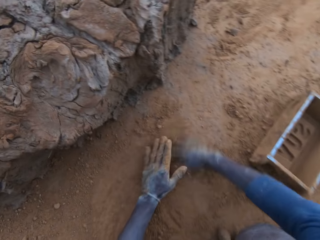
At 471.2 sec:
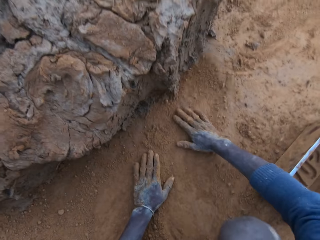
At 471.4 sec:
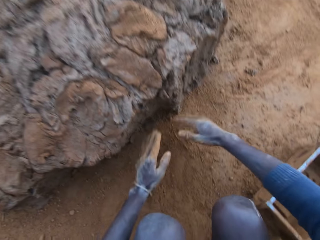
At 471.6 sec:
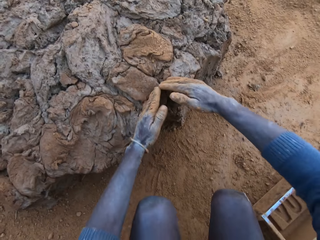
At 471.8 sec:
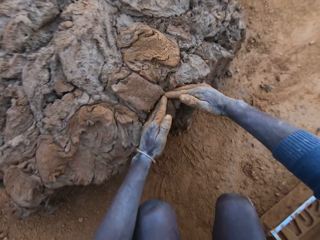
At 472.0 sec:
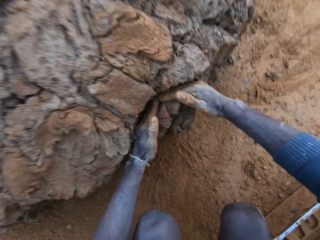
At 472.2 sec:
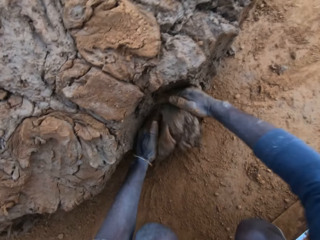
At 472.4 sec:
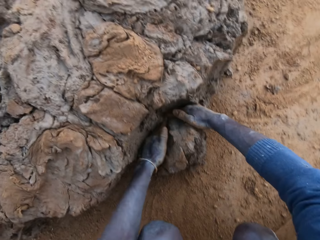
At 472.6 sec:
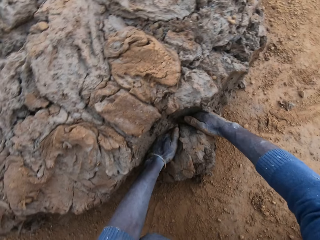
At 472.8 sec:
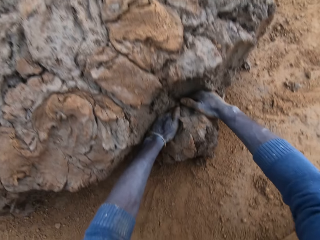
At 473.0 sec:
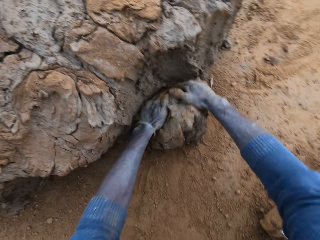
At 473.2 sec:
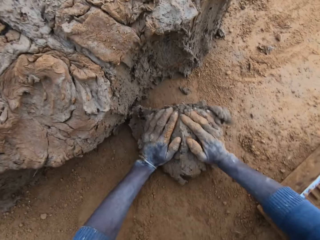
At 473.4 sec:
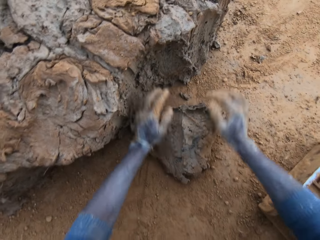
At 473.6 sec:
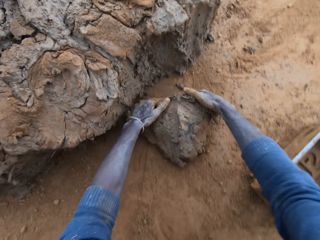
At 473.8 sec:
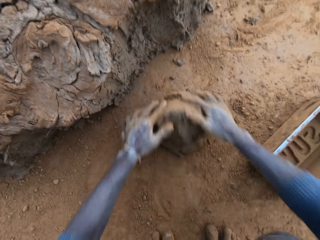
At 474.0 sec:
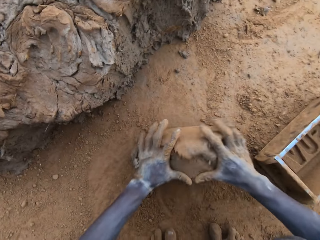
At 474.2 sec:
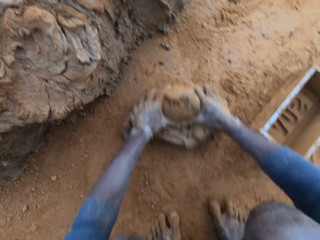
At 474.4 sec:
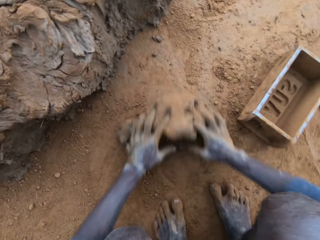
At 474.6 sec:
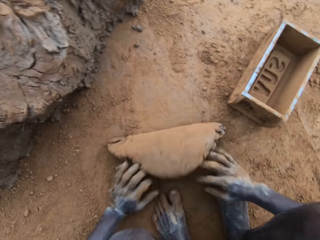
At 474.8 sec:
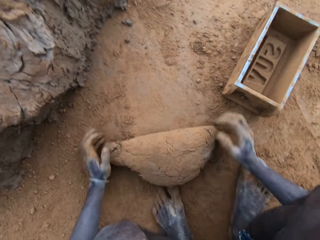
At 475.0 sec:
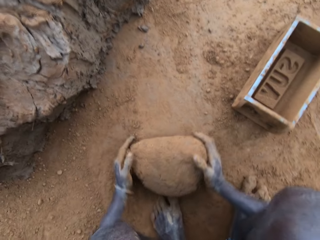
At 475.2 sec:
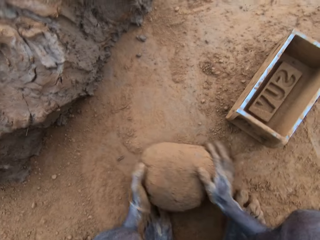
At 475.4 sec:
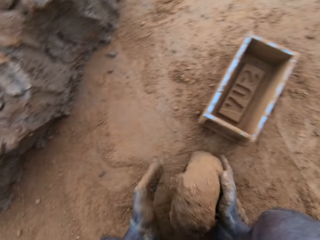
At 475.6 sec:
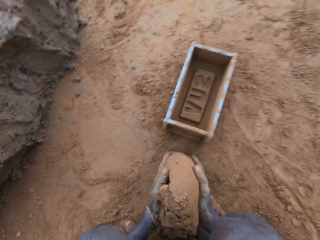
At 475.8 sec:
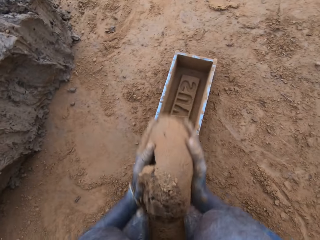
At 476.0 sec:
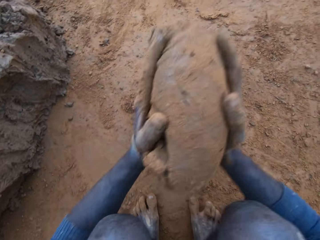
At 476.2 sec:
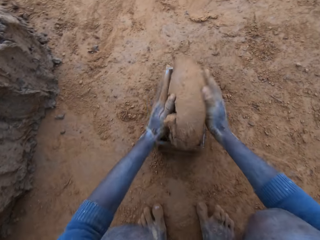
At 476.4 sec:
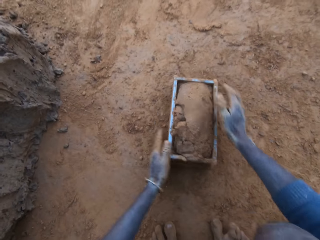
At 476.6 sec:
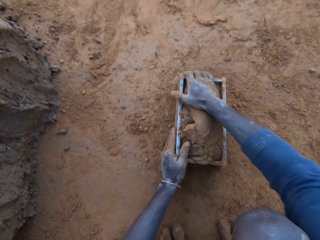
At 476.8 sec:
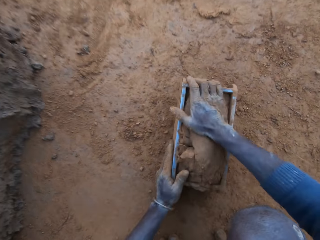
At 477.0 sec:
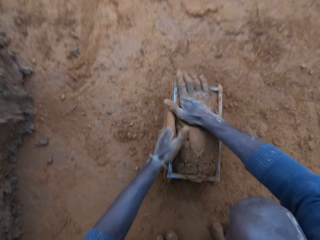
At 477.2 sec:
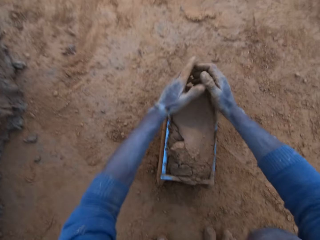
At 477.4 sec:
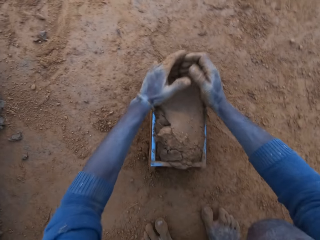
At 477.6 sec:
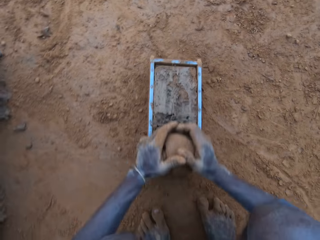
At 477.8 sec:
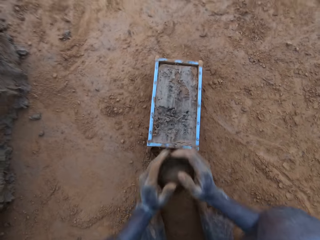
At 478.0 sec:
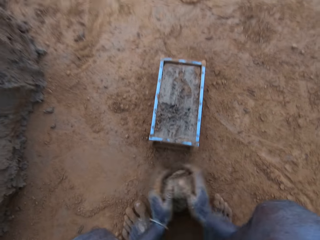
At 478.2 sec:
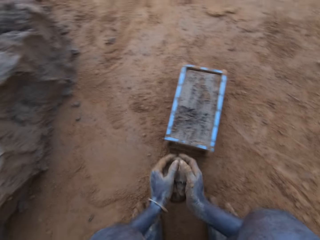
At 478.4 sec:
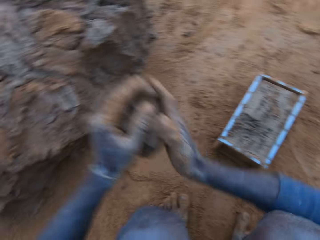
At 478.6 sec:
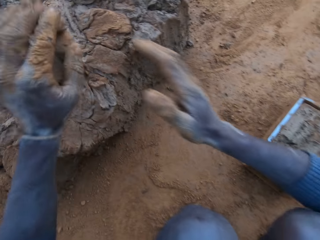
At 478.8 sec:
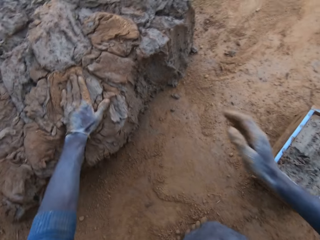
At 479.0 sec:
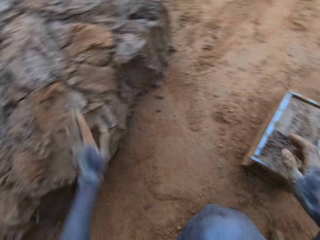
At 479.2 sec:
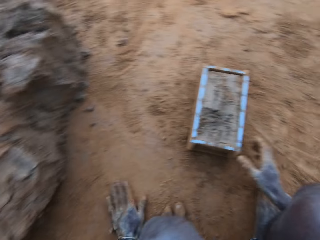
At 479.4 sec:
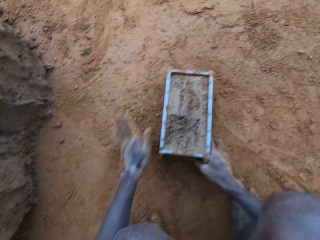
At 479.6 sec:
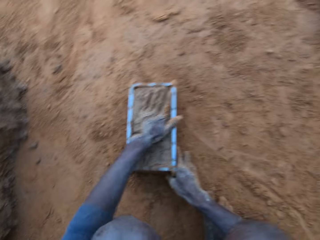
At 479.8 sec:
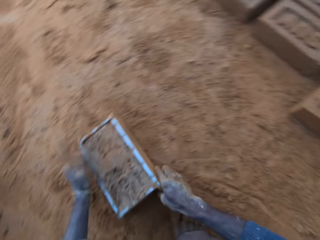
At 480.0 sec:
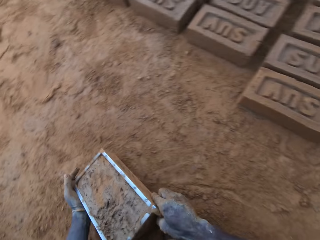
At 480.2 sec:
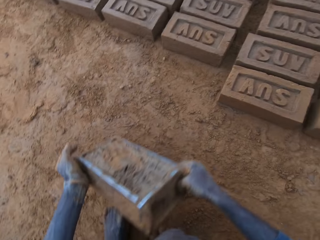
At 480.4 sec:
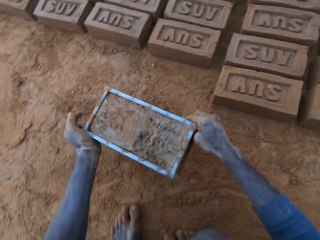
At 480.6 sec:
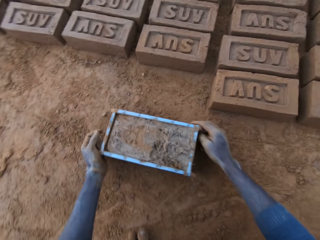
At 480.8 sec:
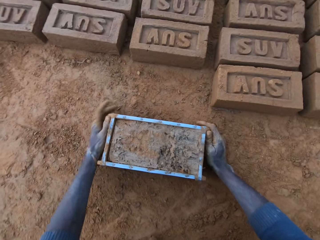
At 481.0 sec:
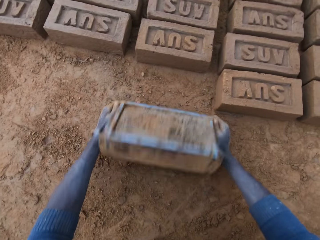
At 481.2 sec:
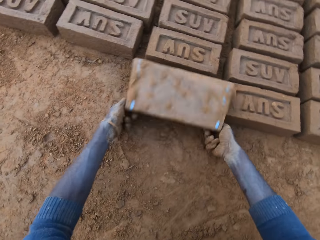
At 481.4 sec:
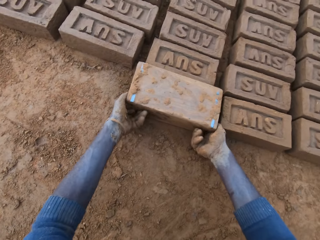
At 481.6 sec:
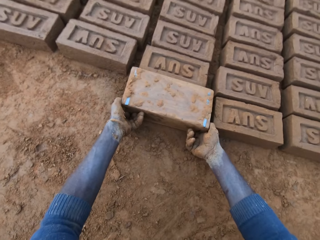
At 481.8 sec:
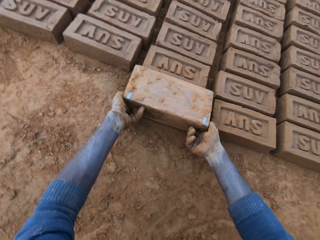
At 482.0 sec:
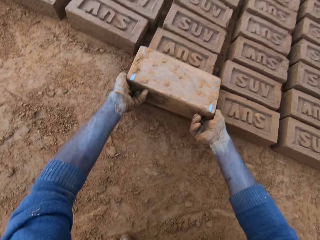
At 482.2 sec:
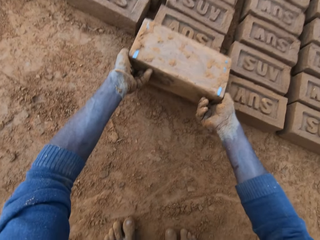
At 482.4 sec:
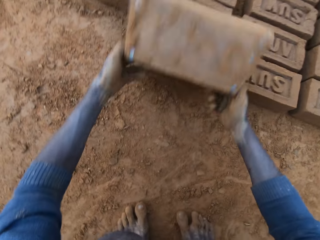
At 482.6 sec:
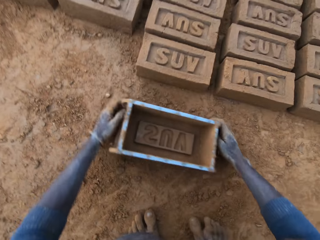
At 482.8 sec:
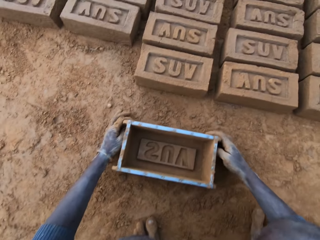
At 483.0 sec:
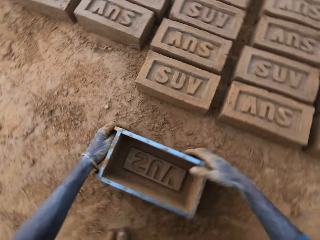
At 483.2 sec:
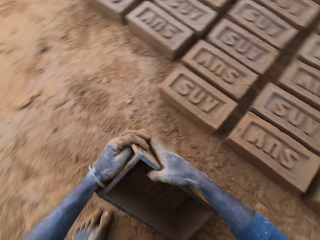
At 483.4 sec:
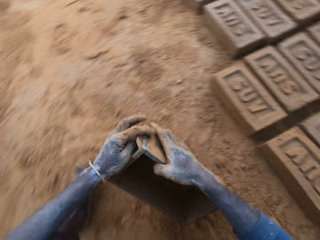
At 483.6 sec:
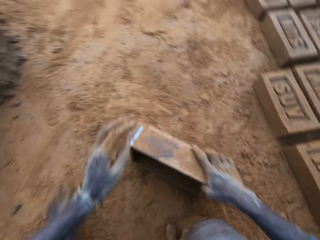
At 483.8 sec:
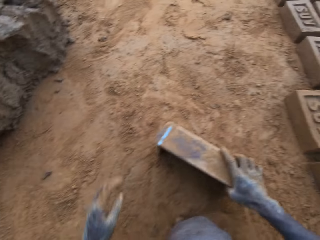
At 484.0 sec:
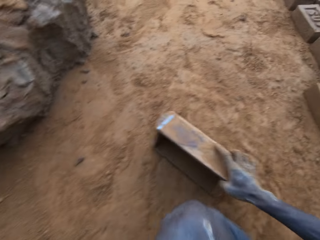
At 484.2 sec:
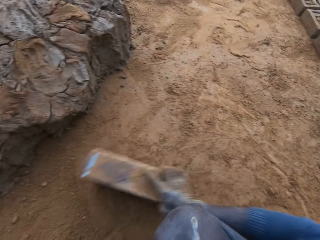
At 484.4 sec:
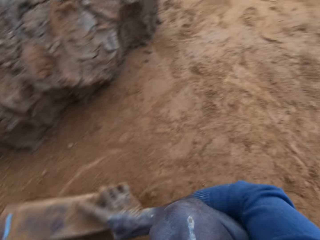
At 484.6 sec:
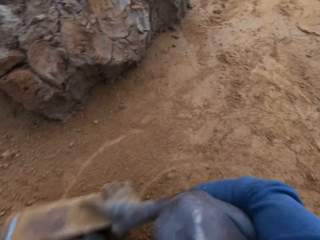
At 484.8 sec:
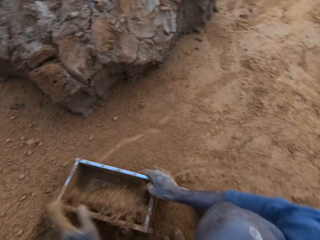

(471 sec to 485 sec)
The camera wearer rubs his hands on sand. He packs clay from the clay mud with his hands. He rolls the clay down and presses the clay with his hands. He picks up the clay. He puts the clay into the clay mould. He scrapes extra clay from the mould with his hands. He picks up the clay. He drops the clay on the clay mud. He picks up a container. He moves the clay mould on the ground with his hands. He puts the container down. He turns the clay mould on the ground. He lifts the container and puts the container down. He packs the sand into the clay mould with his left hand.

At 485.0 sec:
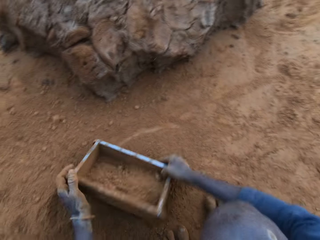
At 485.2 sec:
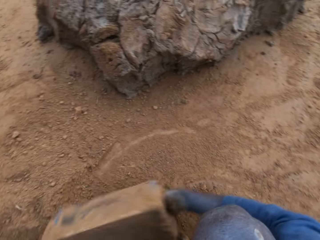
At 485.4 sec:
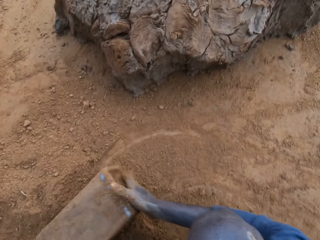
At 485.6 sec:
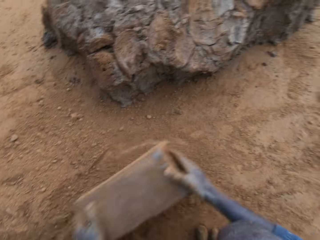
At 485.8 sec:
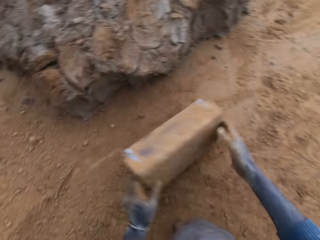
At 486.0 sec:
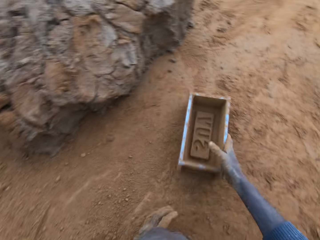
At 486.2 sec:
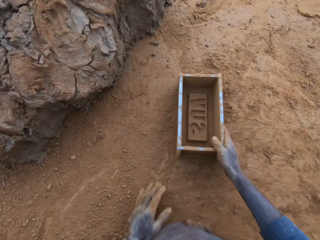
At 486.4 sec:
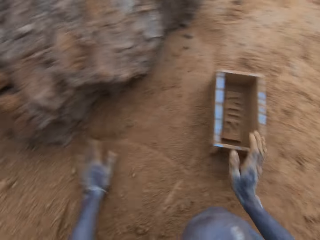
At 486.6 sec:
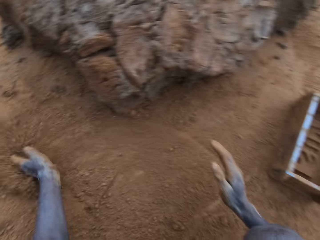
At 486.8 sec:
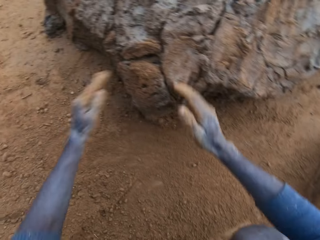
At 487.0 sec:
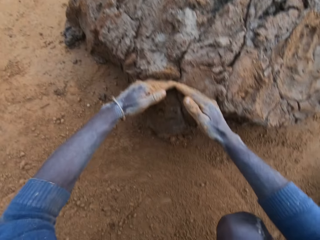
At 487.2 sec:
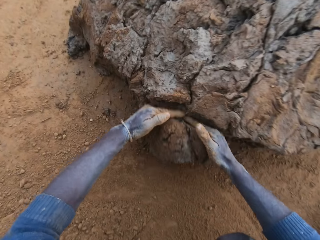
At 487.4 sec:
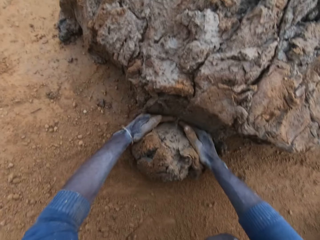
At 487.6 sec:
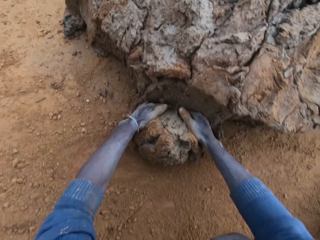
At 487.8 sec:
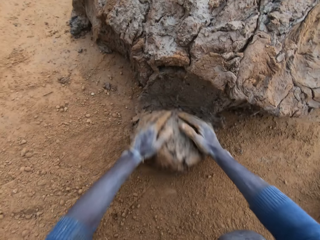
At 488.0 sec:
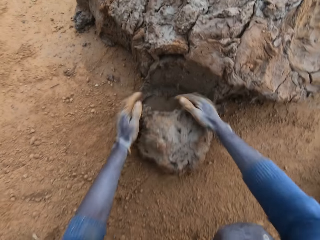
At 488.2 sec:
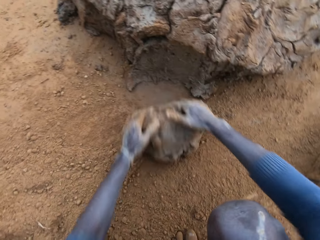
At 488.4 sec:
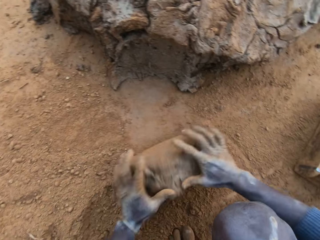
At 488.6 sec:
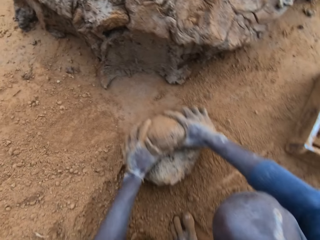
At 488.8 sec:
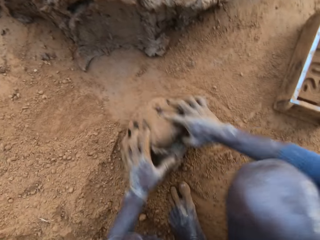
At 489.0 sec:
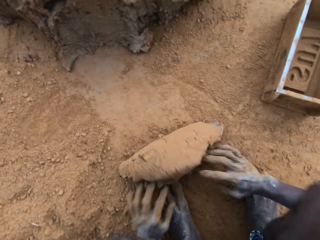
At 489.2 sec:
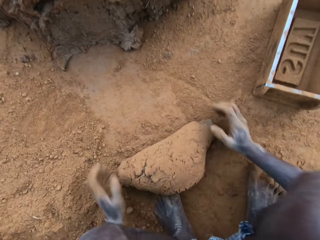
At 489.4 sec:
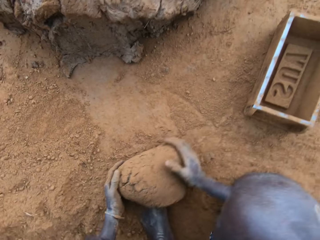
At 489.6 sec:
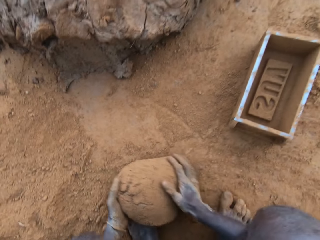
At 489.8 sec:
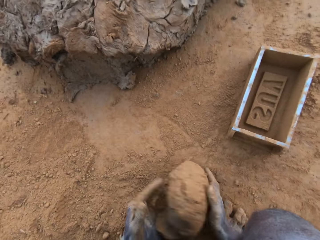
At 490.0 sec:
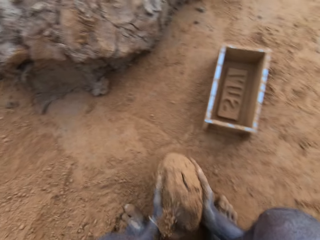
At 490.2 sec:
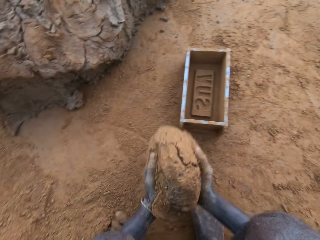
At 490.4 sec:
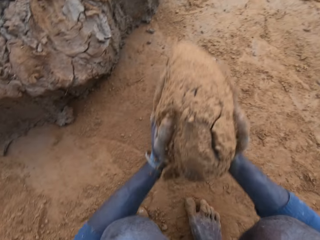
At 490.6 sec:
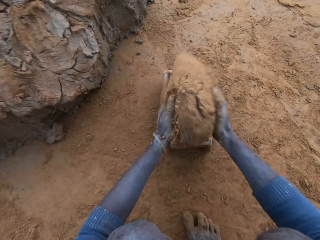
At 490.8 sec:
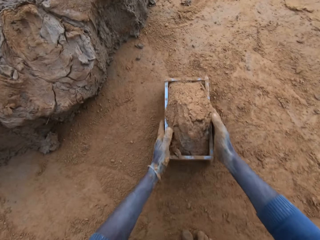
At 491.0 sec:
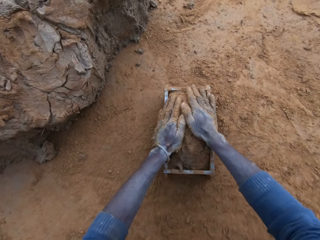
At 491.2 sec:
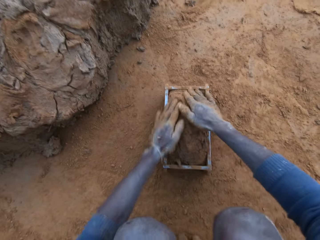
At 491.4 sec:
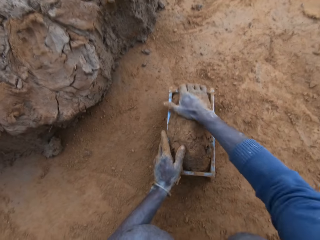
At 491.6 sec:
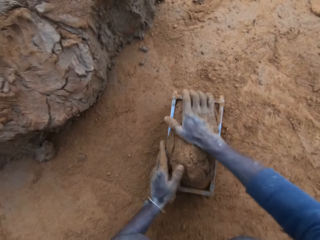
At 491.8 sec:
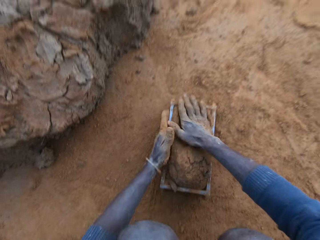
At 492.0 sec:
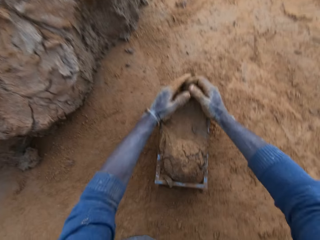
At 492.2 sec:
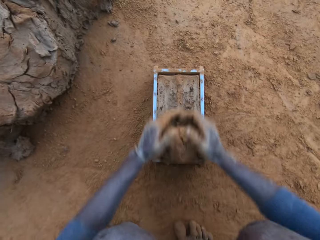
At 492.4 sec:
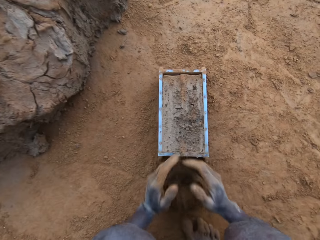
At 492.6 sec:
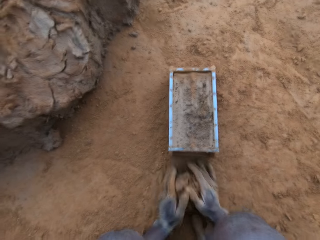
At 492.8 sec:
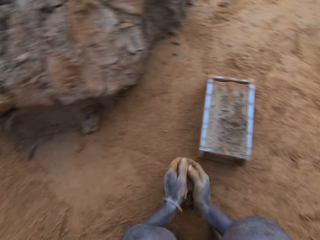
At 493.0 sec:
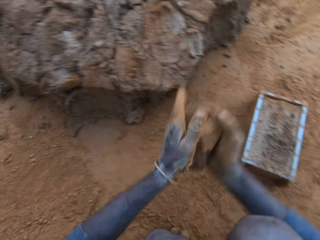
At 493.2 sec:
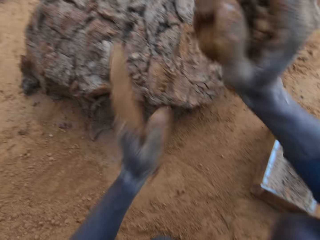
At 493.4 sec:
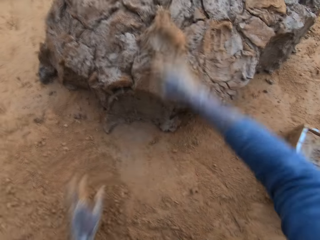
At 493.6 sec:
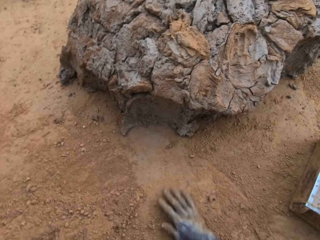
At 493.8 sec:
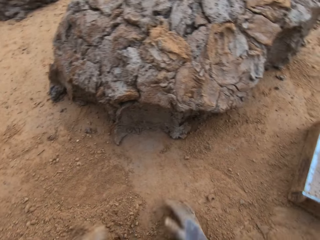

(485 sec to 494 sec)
The camera wearer pours sand out of the clay mould. He drops the mould on the ground. He packs clay from the clay mud with his hands. He rolls the clay down and presses the clay with his hands. He puts the clay into the clay mould. He picks up the clay. He presses the clay with his hands. He scrapes extra clay from the mould with his hands. He picks up the clay. He throws the clay on the clay mud.
